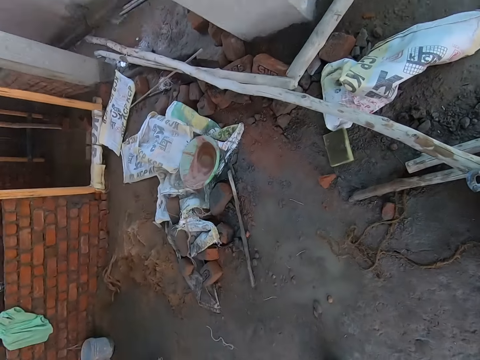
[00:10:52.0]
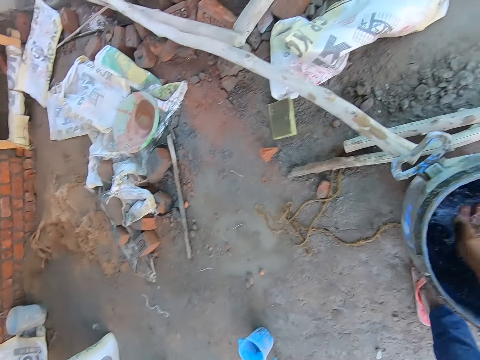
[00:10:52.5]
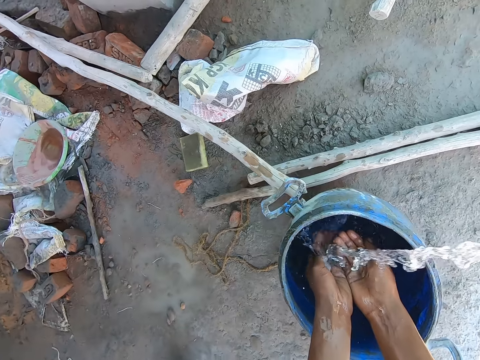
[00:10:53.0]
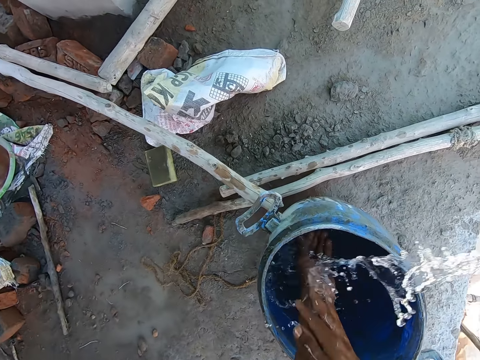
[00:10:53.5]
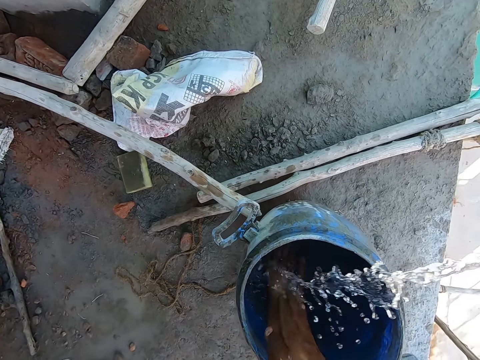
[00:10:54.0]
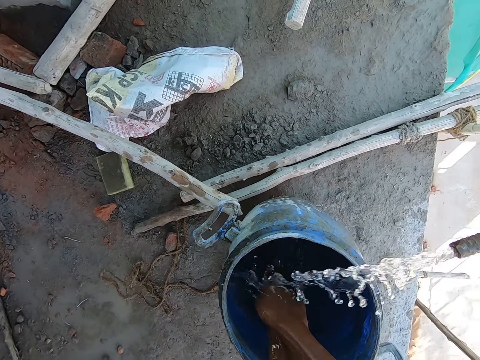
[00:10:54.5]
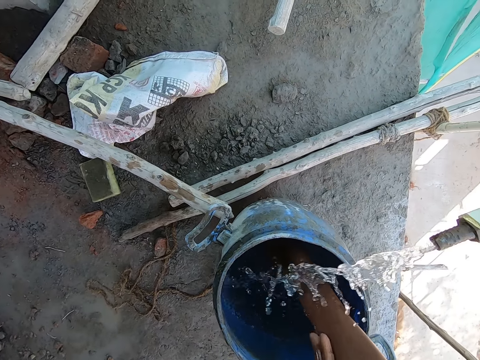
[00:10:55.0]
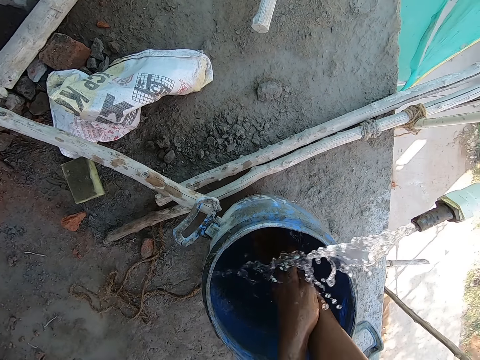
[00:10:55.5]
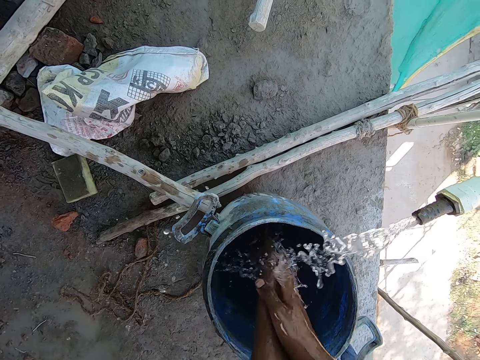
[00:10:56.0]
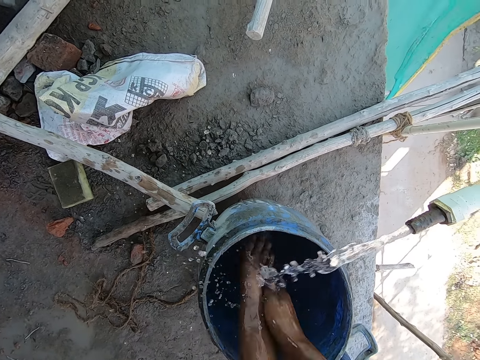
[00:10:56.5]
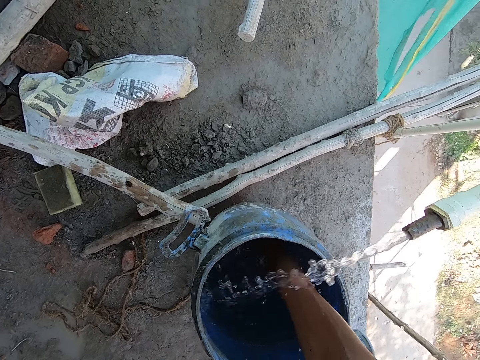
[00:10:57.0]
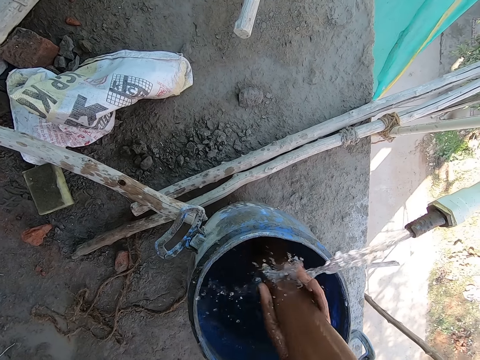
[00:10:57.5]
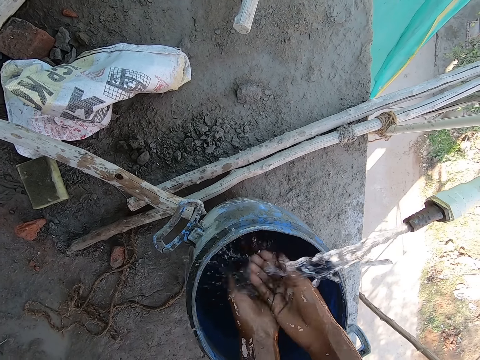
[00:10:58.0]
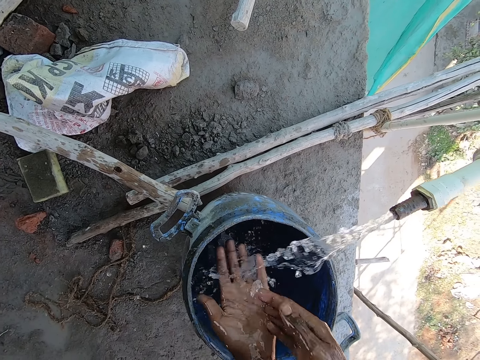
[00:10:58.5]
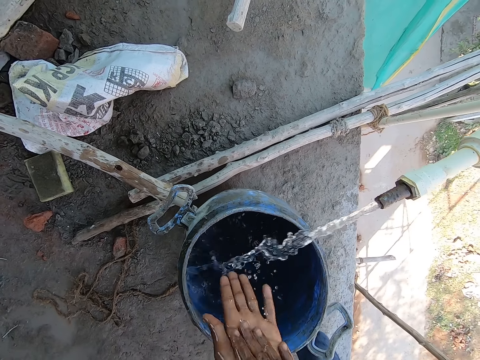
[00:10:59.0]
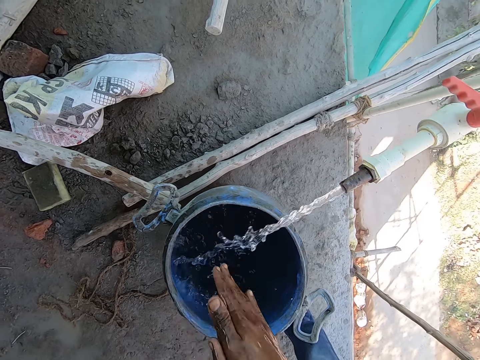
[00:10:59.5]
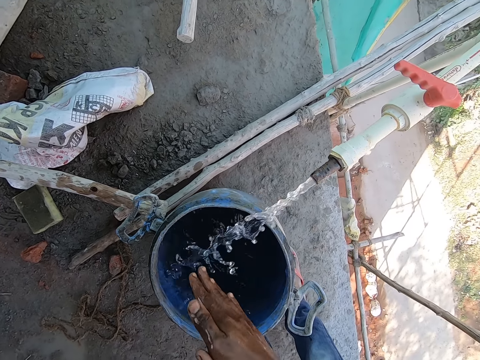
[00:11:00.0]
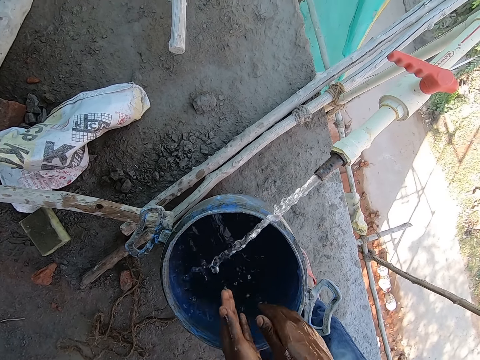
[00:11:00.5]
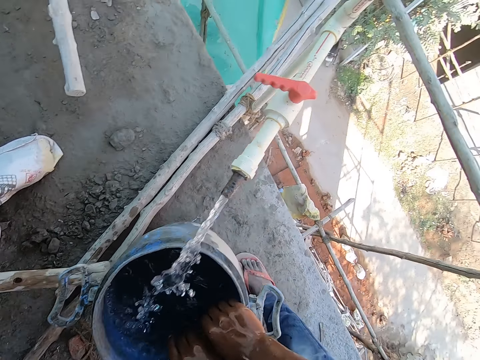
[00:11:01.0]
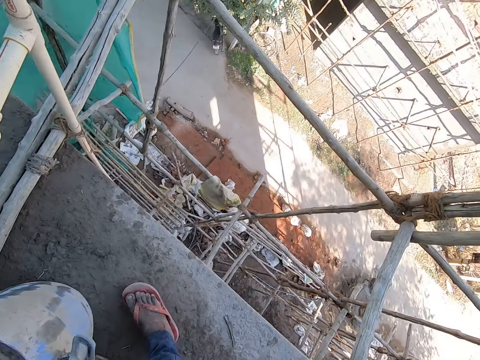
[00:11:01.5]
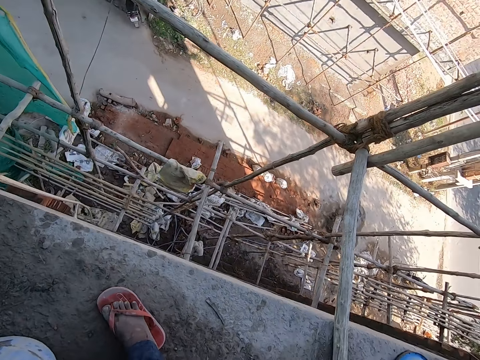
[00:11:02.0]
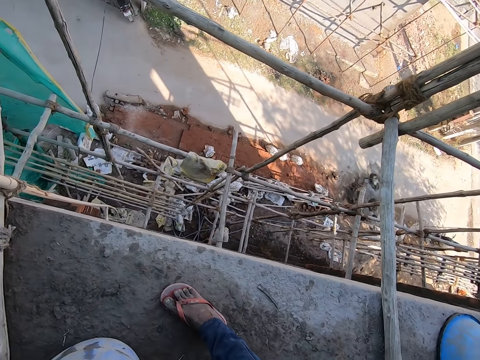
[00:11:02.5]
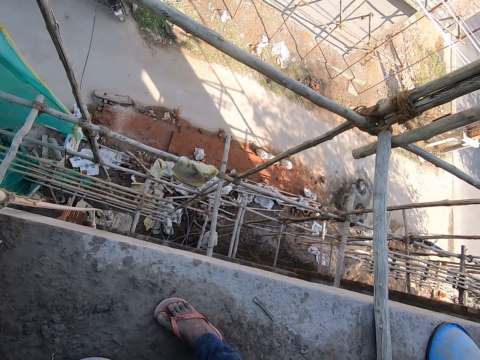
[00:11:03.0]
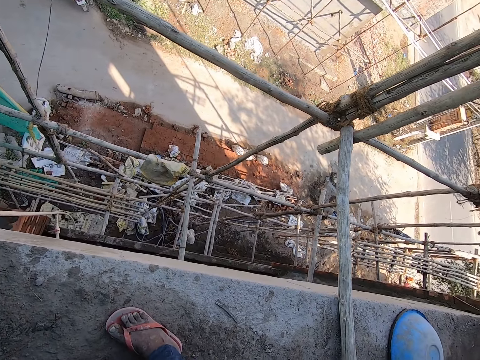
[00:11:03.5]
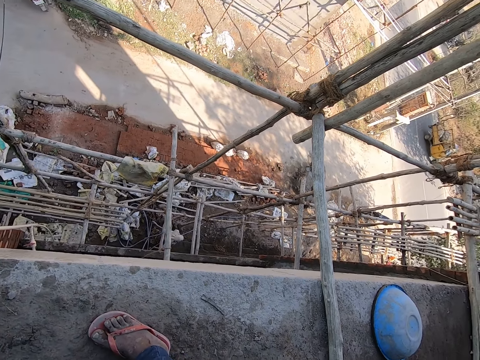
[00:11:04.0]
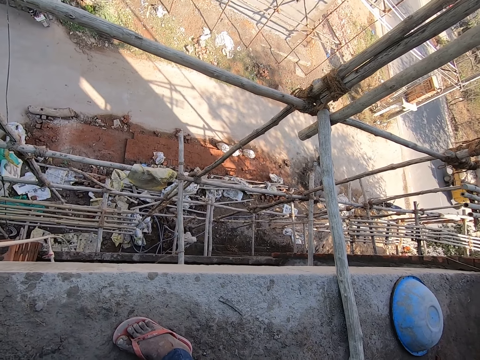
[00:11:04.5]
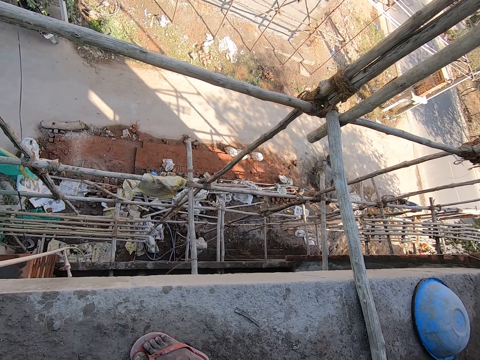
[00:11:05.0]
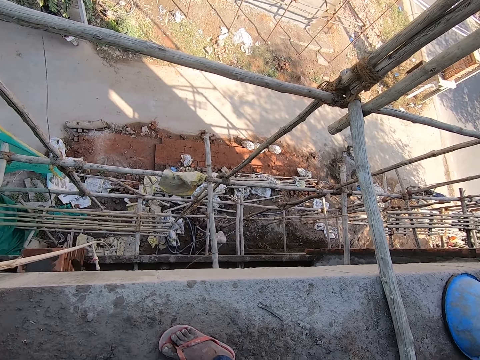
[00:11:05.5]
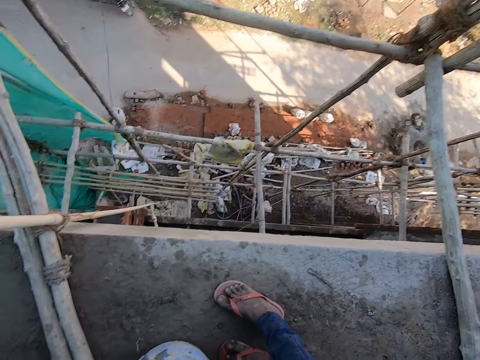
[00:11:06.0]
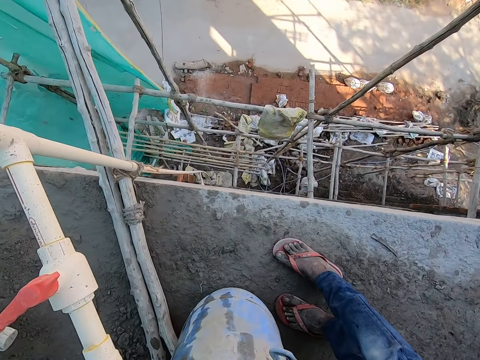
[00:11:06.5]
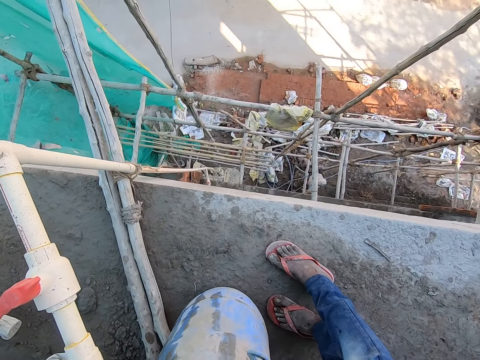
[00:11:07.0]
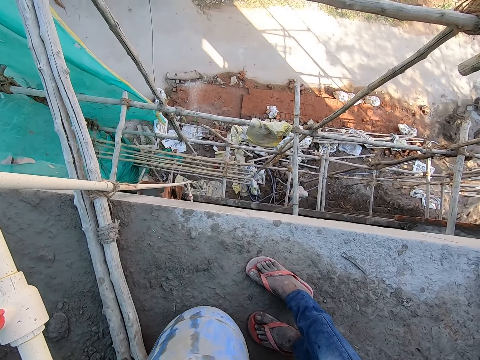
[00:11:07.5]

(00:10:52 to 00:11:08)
The camera wearer washes both hands with the water from the tap. They rub hands. They hold a bucket. They look around.

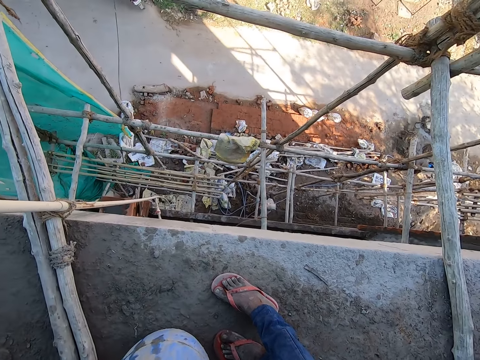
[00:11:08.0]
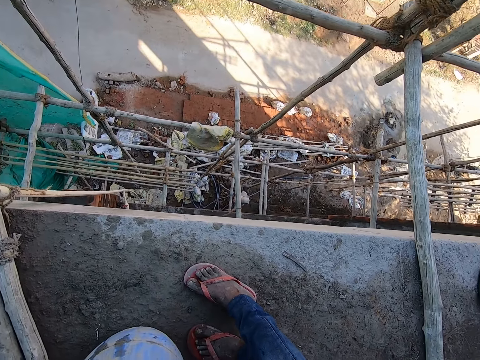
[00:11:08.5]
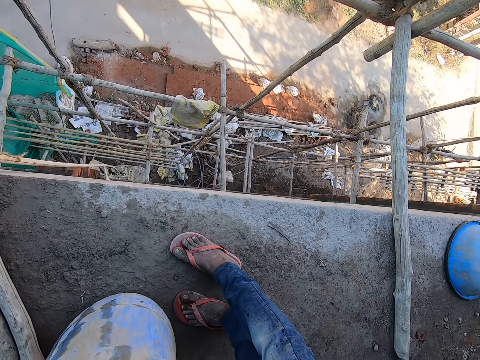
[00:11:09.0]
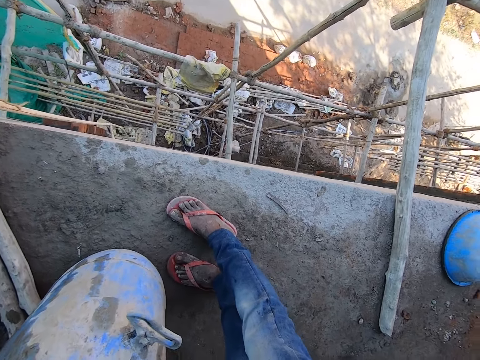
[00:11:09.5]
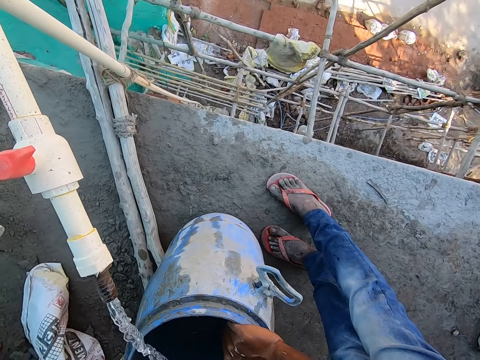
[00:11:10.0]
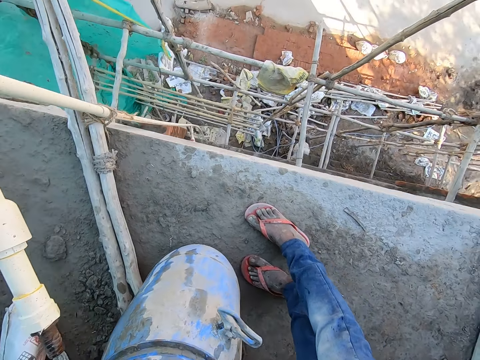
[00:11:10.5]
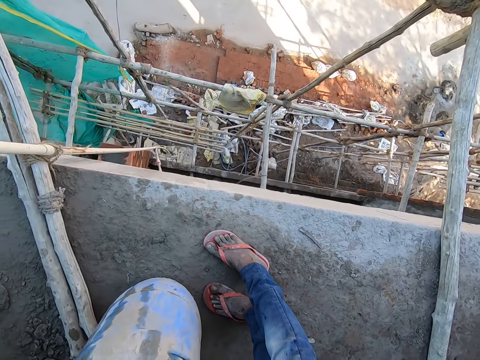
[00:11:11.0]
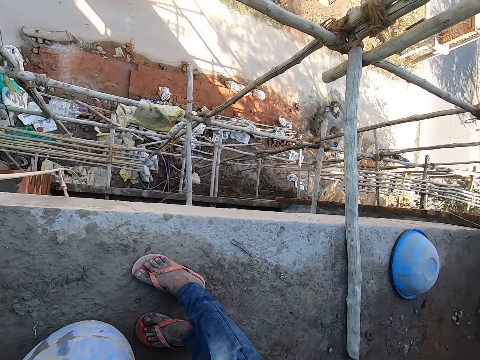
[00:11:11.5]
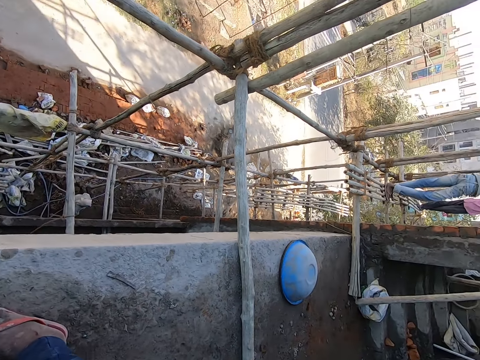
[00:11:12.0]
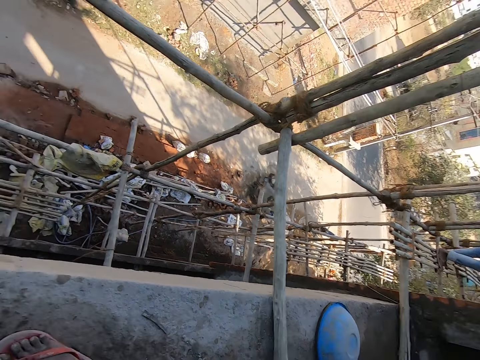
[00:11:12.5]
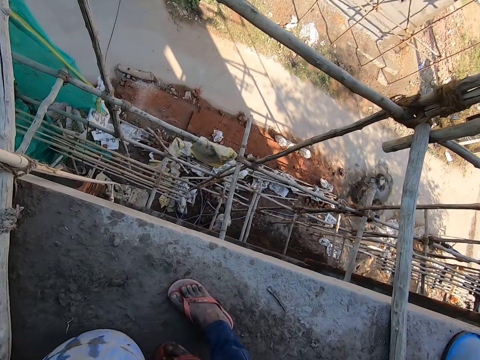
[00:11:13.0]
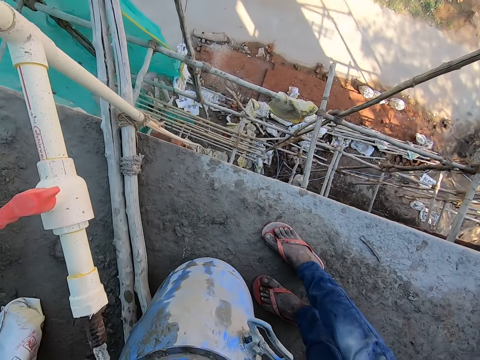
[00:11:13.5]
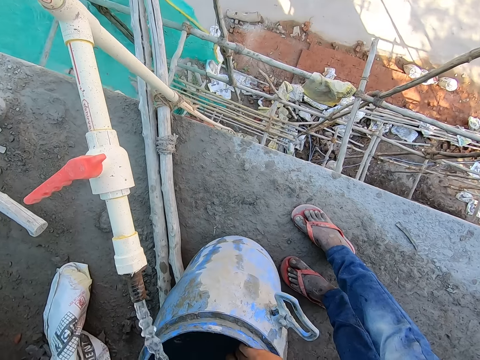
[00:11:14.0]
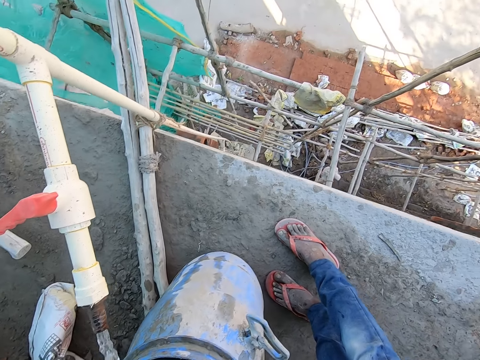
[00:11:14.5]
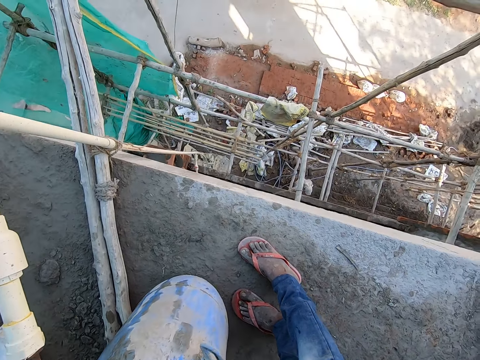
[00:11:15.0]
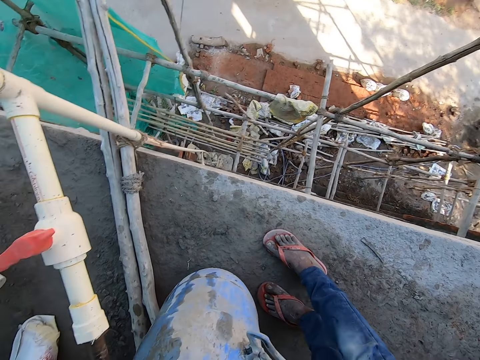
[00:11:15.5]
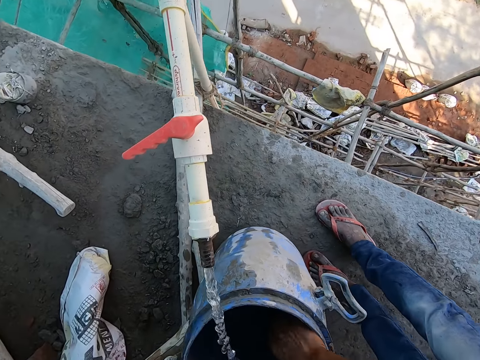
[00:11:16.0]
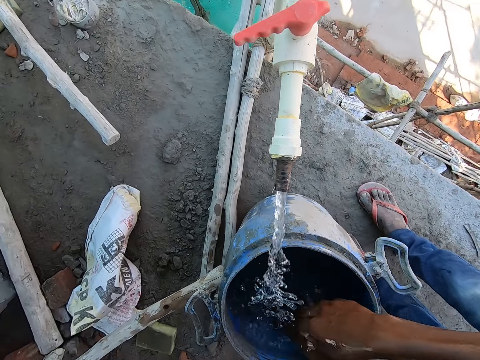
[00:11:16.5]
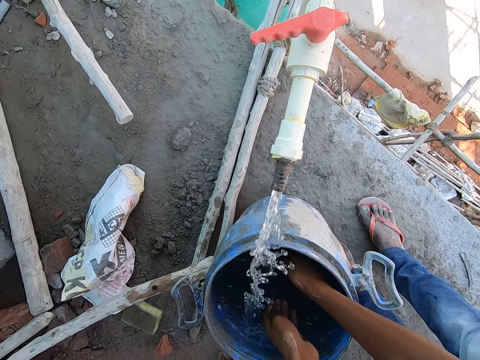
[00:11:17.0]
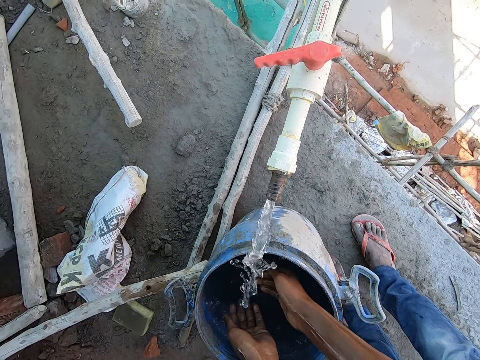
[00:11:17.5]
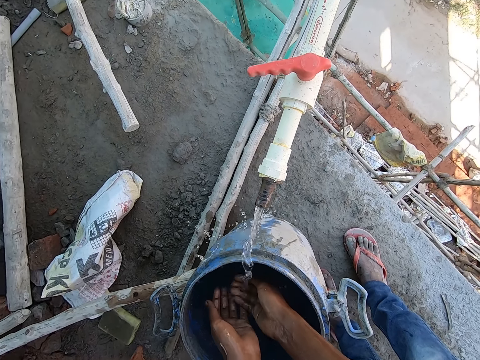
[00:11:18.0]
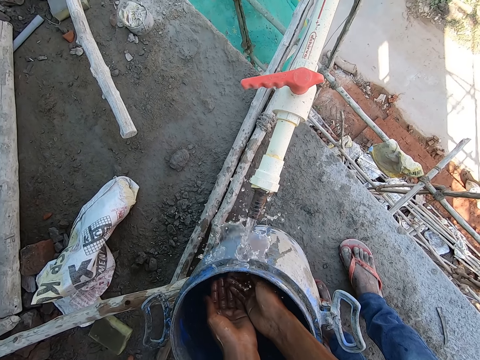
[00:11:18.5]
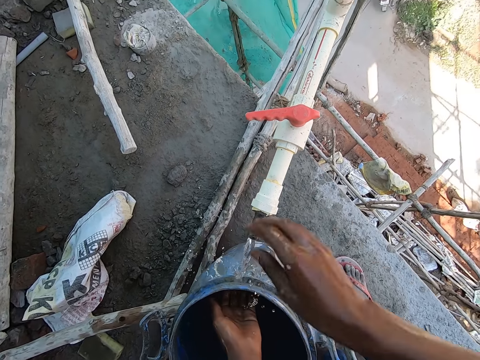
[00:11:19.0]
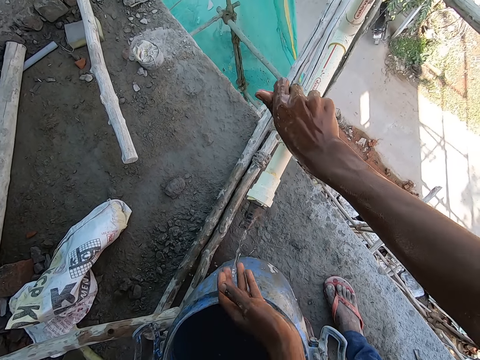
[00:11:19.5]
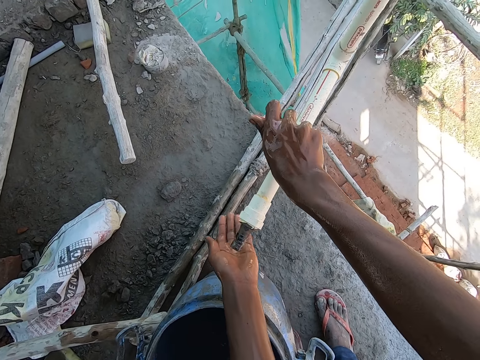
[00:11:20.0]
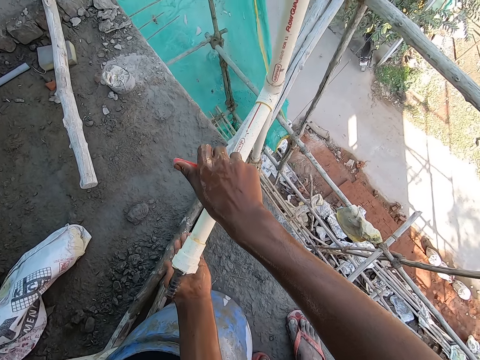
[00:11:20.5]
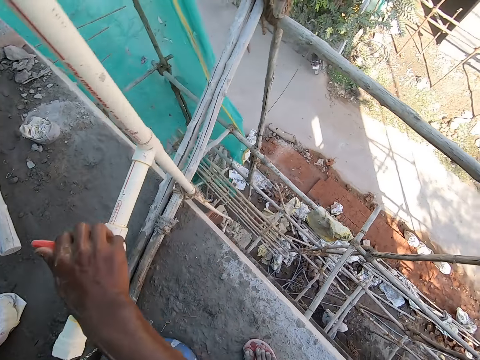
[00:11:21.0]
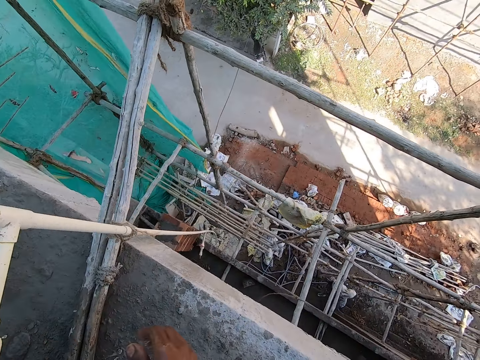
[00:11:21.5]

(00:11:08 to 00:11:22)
The camera wearer washes a hand. He holds a paper. He closes the tap with his right hand. He washes the hand.
